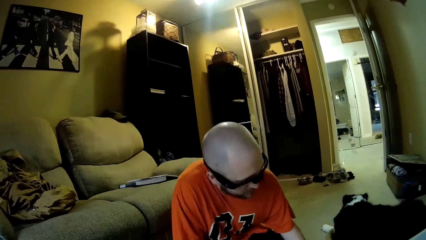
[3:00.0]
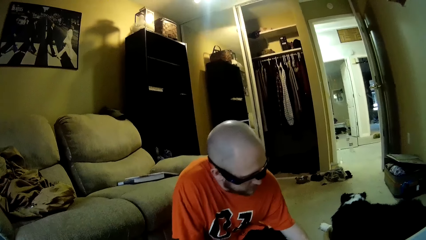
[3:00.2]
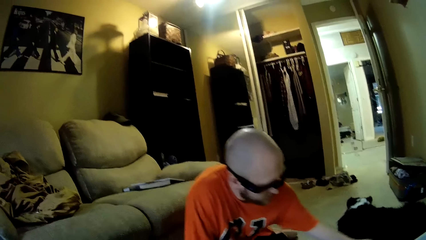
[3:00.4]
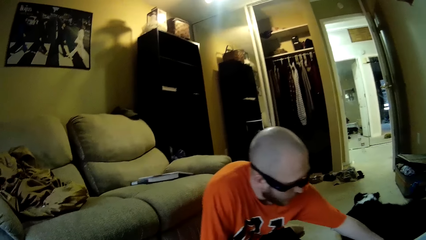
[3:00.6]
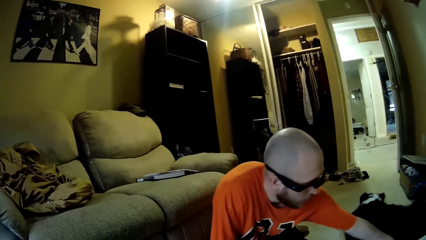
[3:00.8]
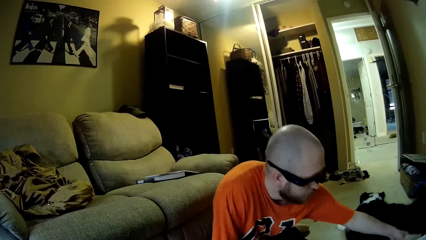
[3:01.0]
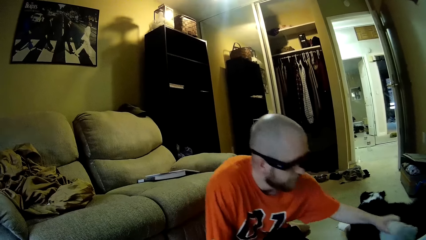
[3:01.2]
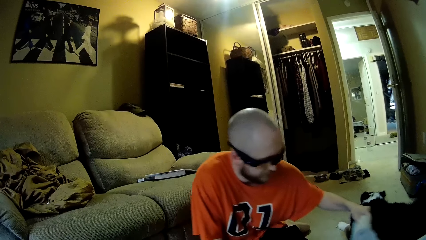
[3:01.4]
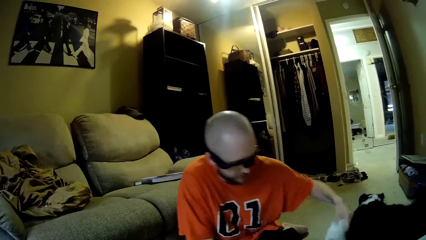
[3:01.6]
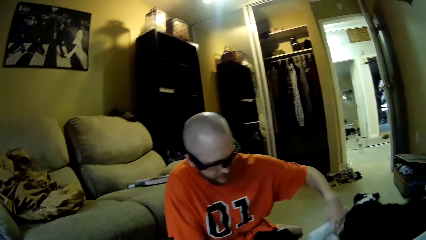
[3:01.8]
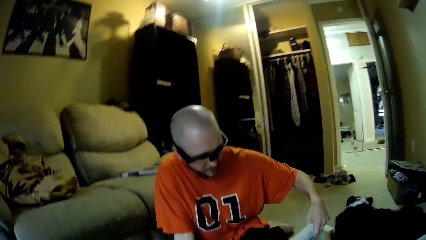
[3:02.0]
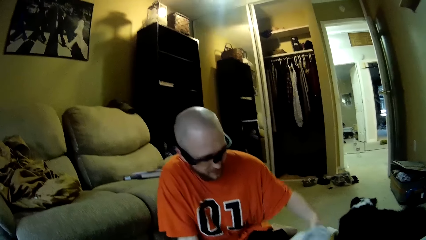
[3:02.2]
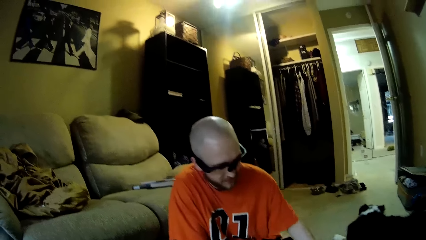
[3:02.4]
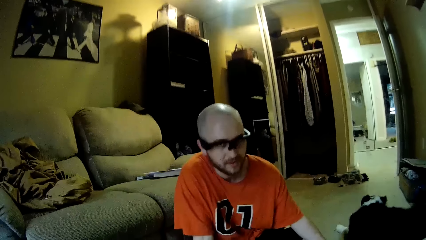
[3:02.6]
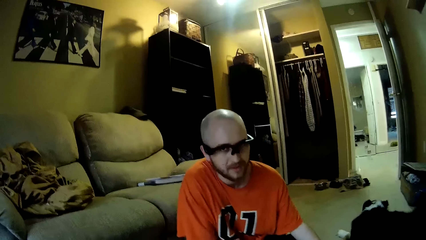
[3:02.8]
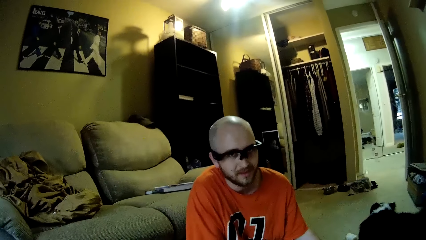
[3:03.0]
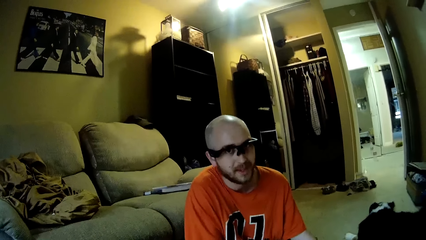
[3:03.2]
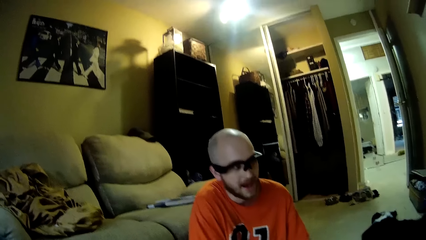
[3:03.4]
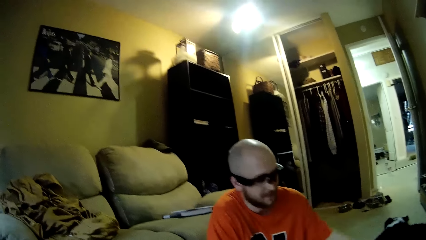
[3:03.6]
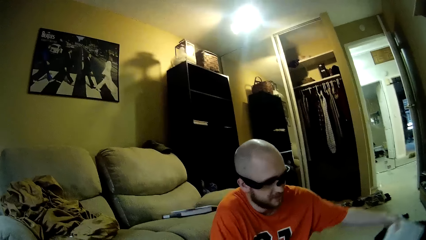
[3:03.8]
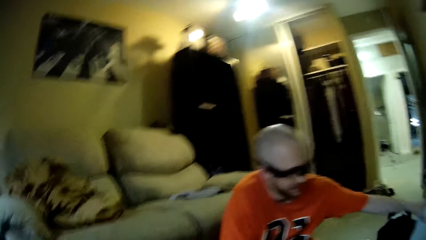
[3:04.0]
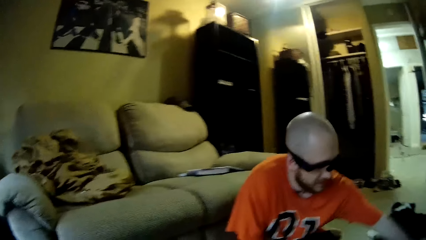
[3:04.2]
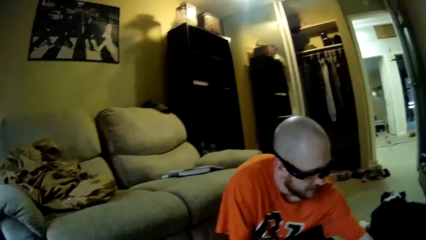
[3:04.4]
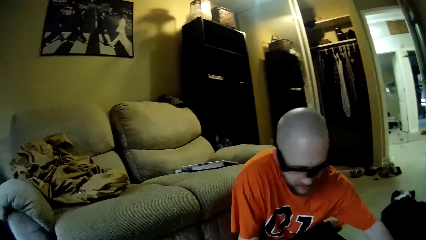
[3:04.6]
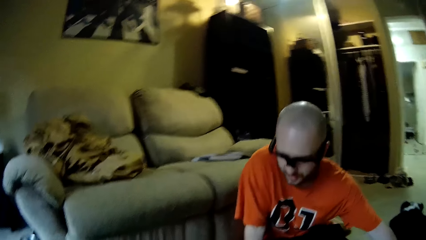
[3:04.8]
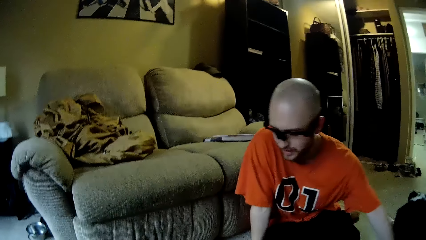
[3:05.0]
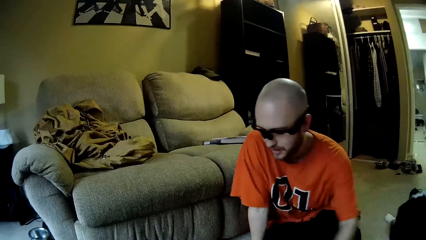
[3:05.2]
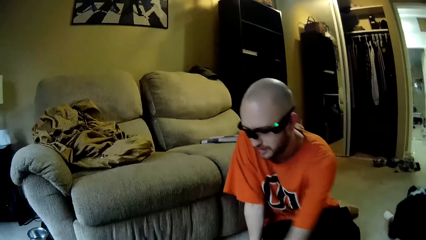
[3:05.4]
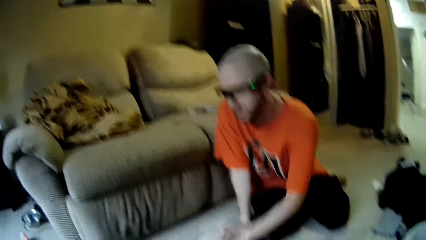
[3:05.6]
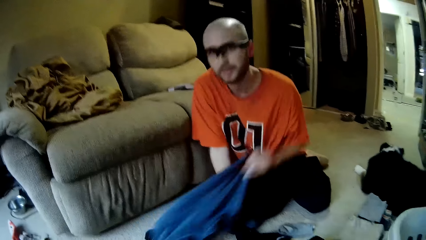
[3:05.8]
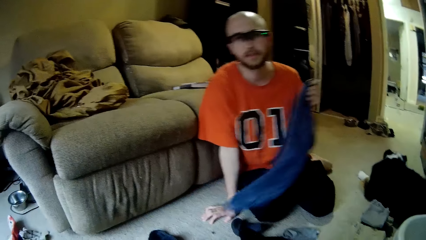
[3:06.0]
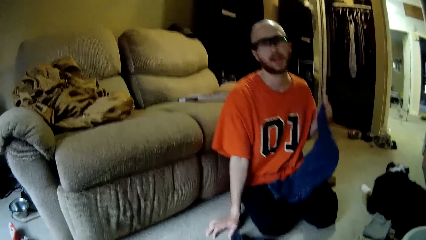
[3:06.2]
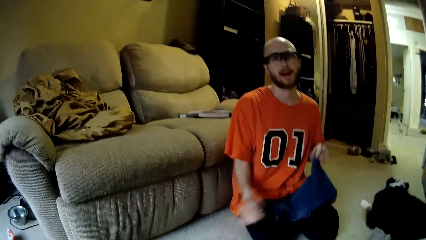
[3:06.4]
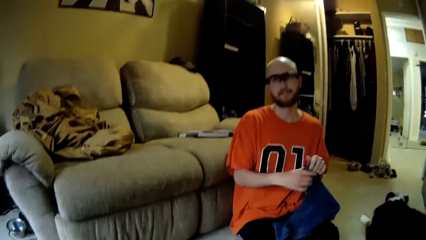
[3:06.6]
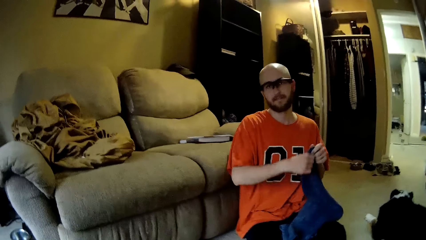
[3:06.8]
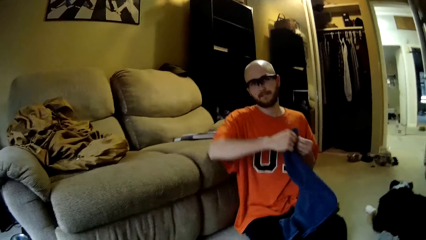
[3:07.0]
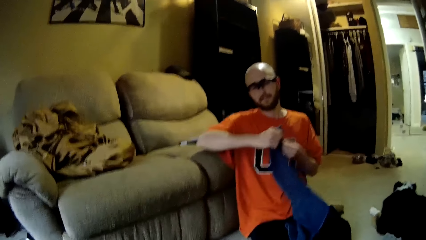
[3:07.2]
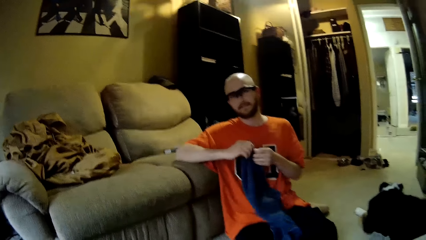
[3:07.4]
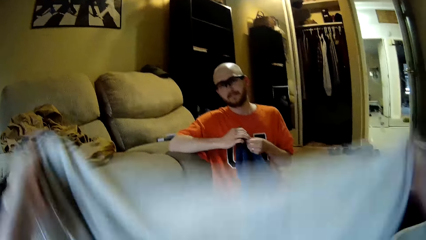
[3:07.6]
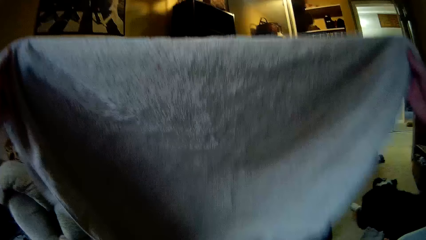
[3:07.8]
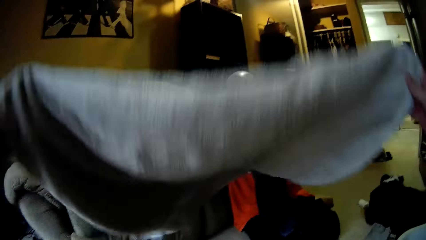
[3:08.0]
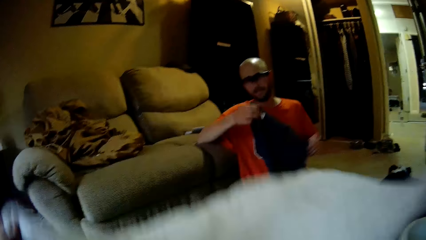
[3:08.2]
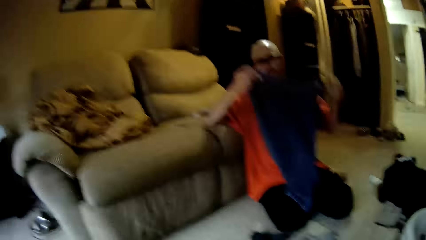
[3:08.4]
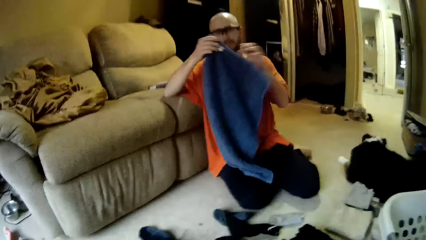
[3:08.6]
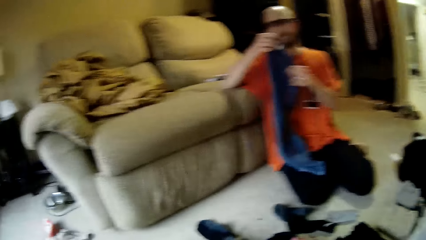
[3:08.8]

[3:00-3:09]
The camera wearer interacts with a man. The man arranges the clothes on the floor with his left hand. He interacts with the camera wearer. The man checks the clothes and interacts with the camera wearer. The camera wearer interacts with the man. The man drops the cloth on the floor with his left hand. The camera wearer converses with the man. The man picks up the cloth from the floor with his left hand and interacts with the camera wearer. The camera wearer interacts with the man. They fold the cloth.

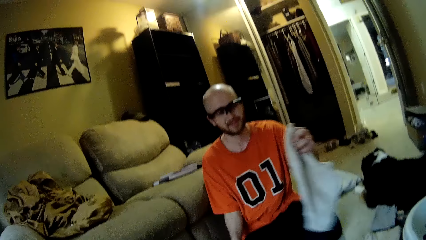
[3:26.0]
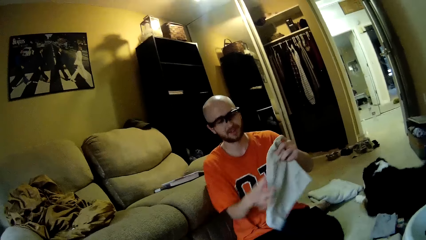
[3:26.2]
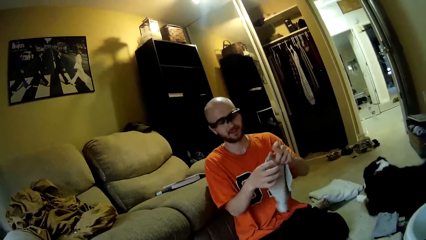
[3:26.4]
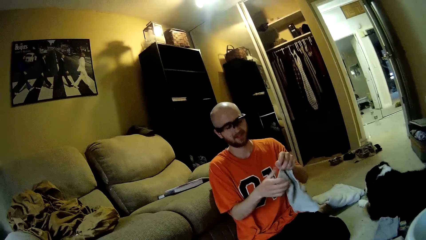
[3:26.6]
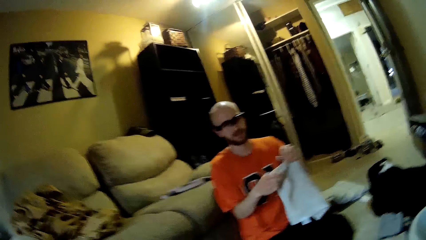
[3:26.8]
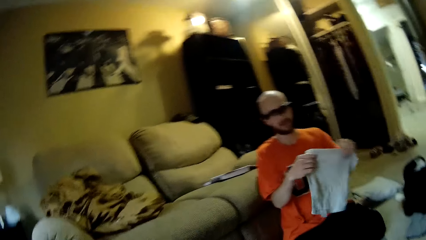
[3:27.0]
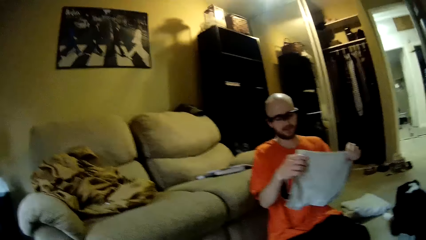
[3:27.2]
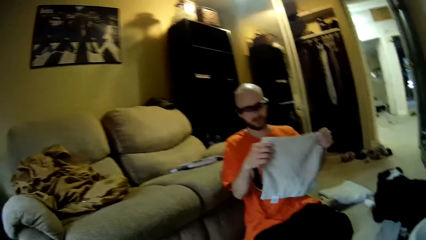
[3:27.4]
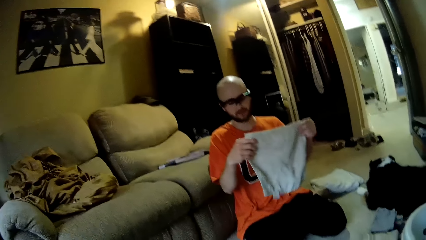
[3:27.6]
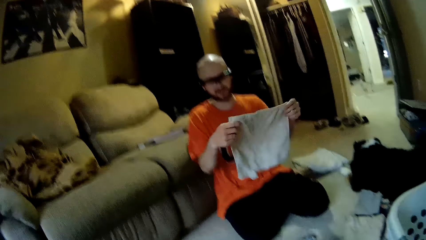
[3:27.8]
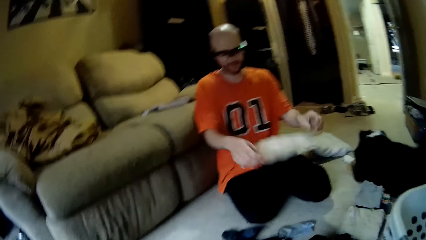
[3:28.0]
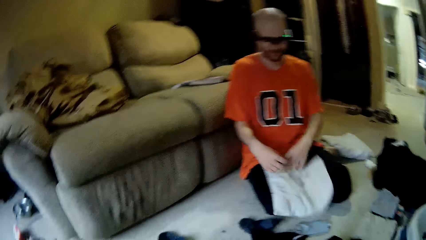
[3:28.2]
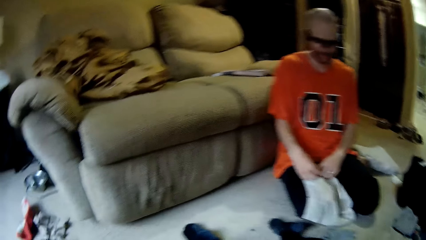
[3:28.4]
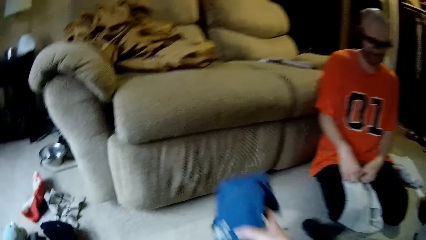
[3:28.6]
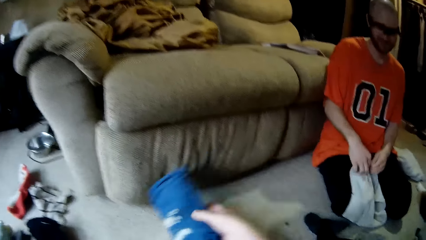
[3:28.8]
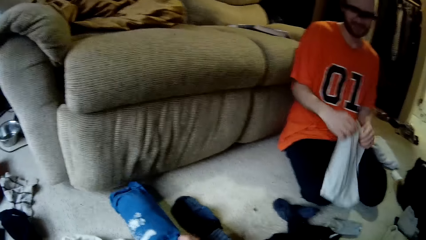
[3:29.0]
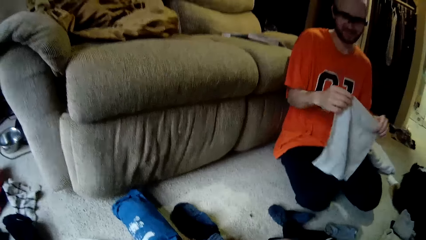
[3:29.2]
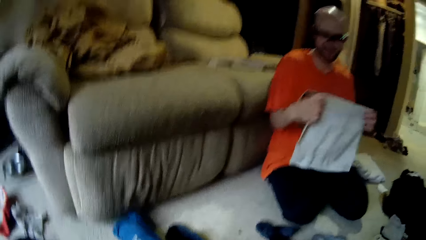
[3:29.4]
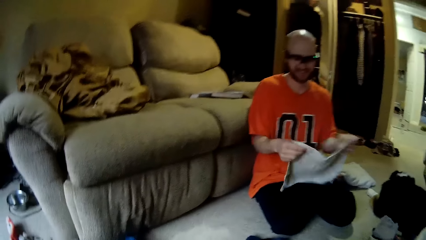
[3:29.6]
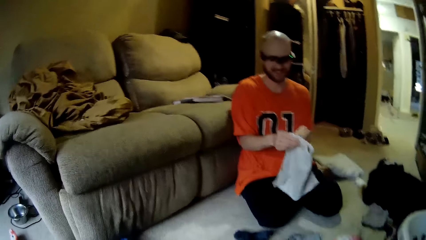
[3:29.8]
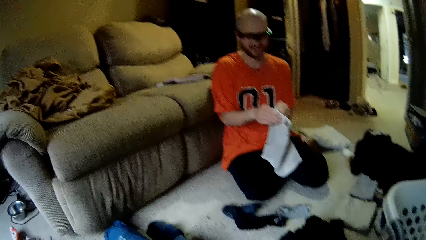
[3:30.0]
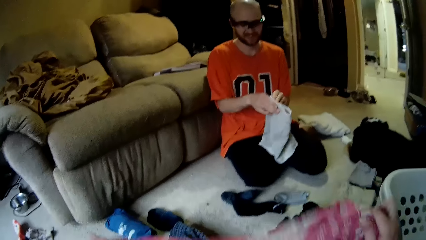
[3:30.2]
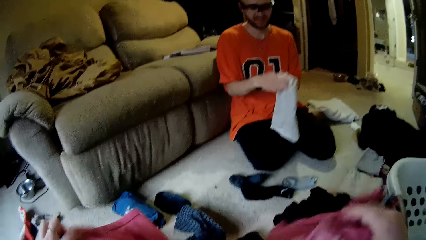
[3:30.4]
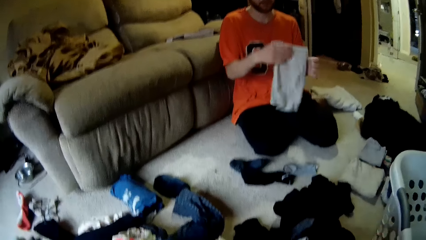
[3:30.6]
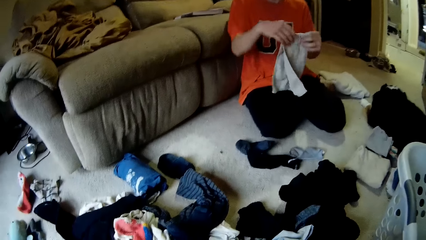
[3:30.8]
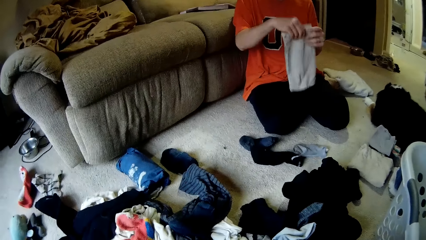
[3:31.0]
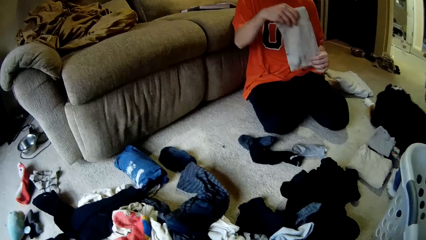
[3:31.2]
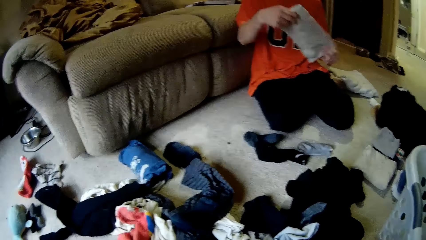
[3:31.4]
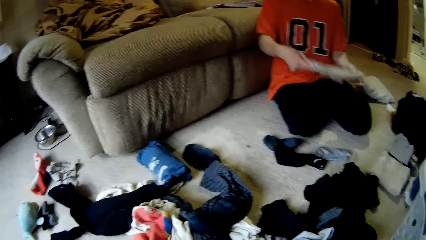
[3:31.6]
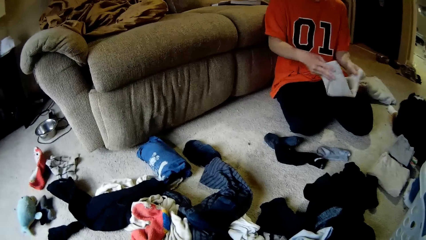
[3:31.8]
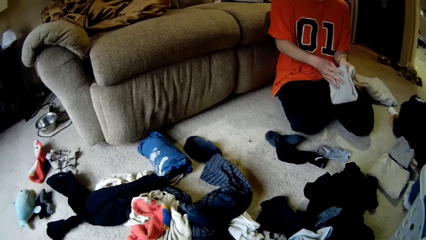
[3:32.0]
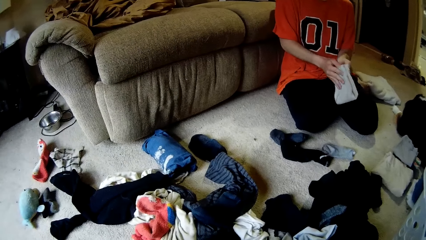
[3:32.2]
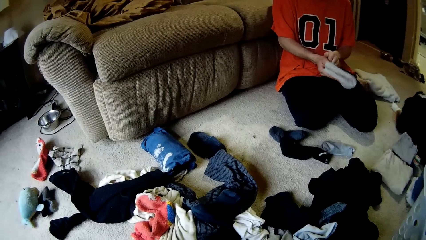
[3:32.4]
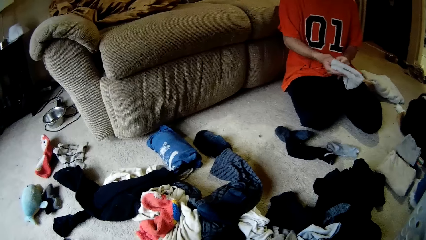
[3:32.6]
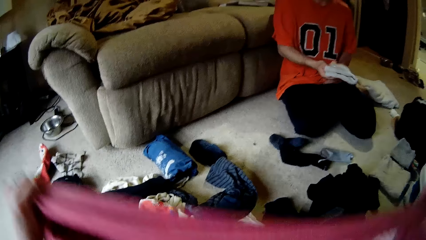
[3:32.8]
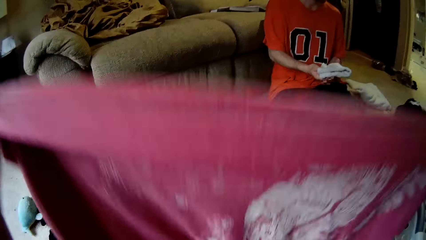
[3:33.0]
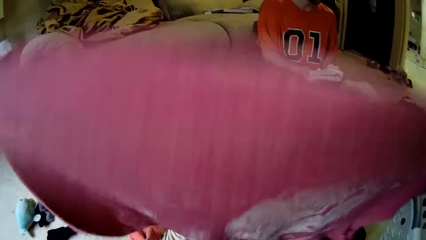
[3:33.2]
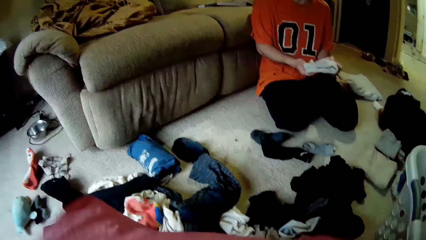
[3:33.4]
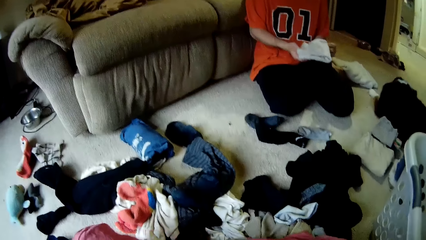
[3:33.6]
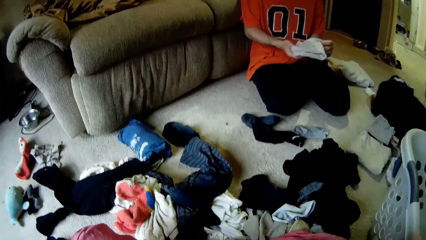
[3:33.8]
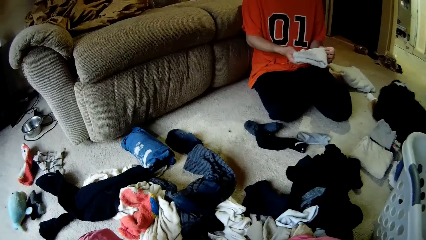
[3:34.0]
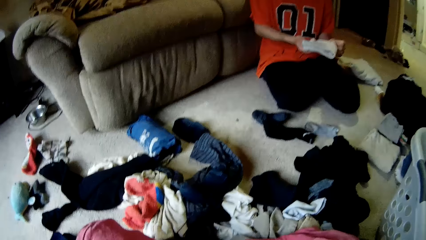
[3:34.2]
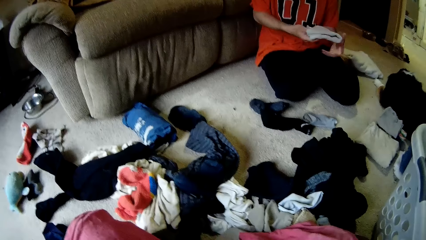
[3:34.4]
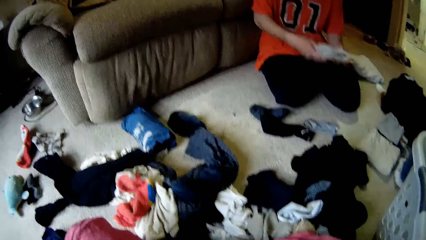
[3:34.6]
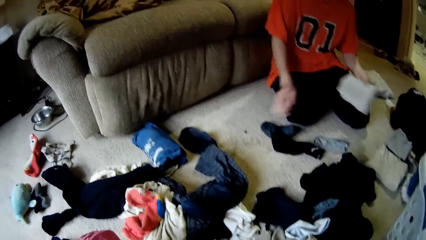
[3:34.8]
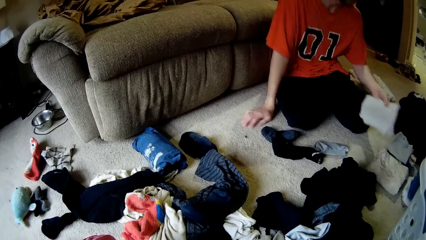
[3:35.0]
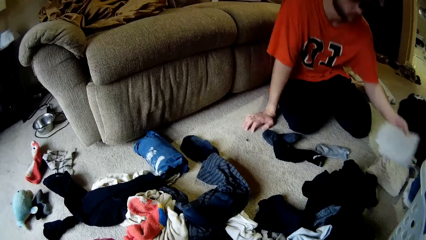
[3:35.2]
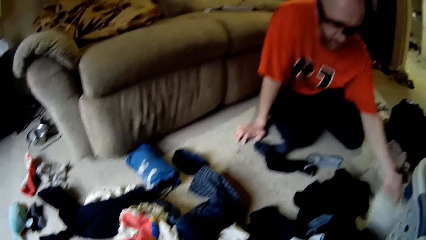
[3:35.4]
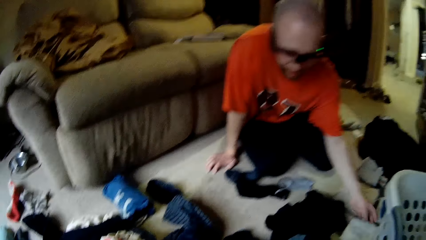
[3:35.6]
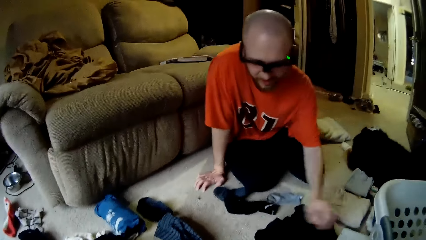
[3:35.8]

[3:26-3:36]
A man picks up a cloth. The man folds the cloth with his hands. The camera wearer converses with the man. They drop the cloth on the floor. The man folds the cloth and interacts with the camera wearer. The camera wearer interacts with the man. They fold the cloth. The man interacts with the camera wearer. The camera wearer converses with the man. The man drops the cloth on the floor with his left hand.
